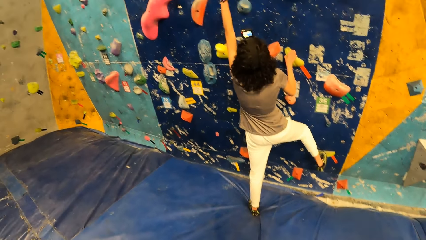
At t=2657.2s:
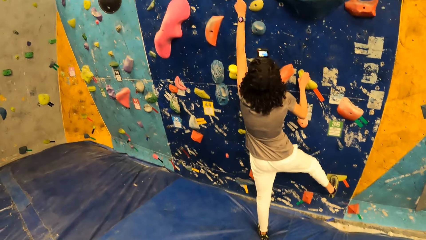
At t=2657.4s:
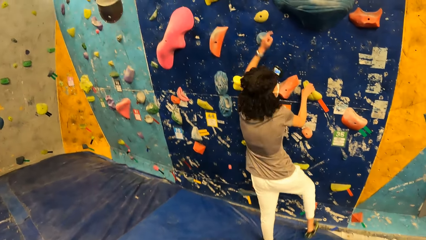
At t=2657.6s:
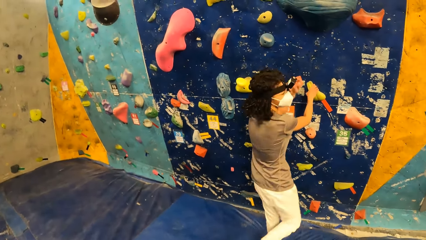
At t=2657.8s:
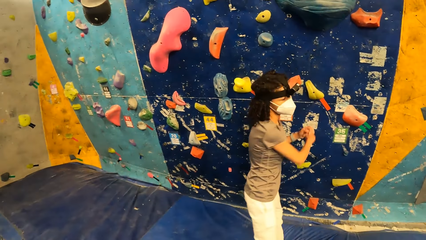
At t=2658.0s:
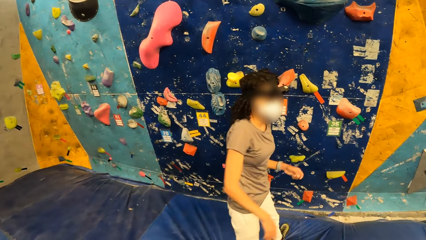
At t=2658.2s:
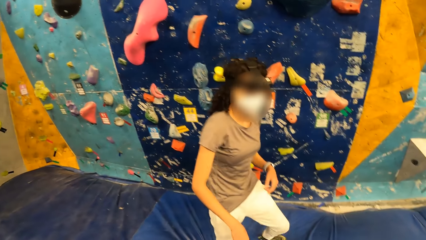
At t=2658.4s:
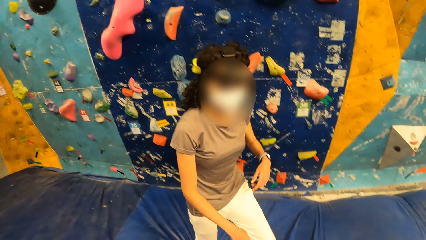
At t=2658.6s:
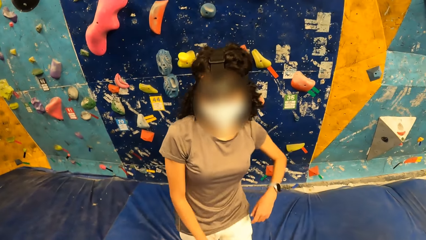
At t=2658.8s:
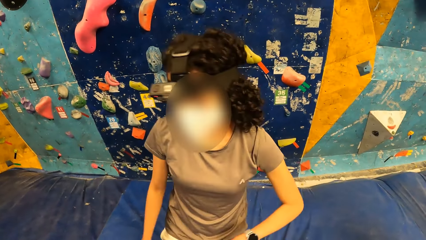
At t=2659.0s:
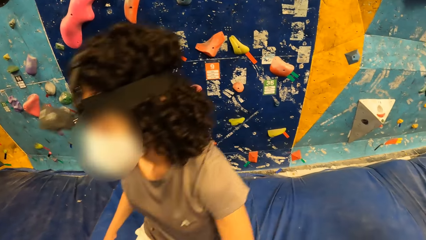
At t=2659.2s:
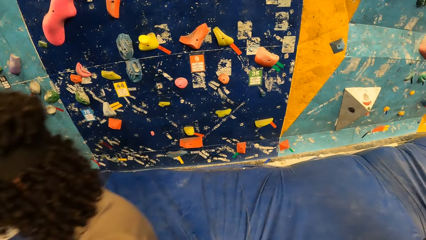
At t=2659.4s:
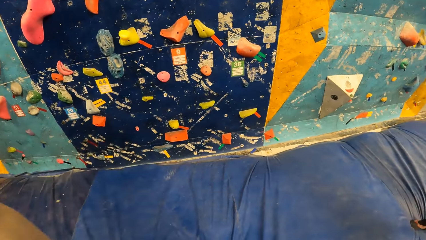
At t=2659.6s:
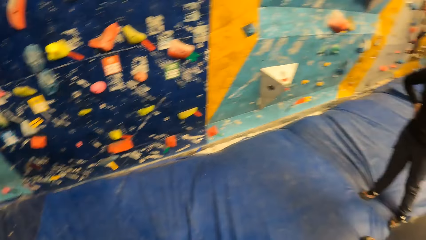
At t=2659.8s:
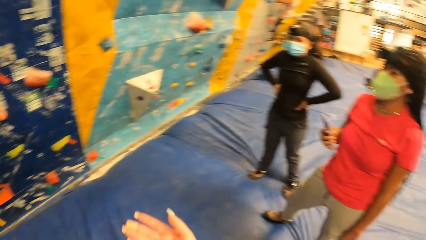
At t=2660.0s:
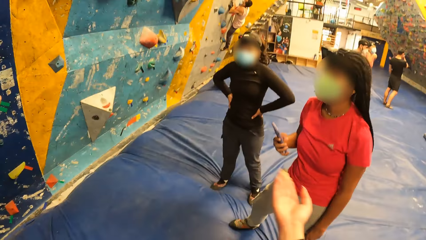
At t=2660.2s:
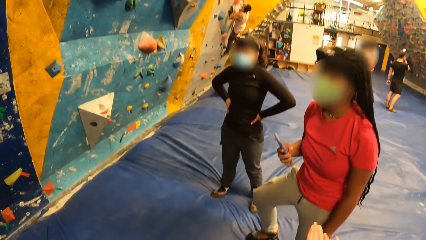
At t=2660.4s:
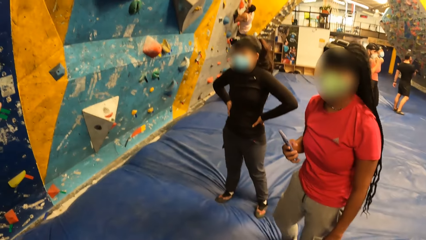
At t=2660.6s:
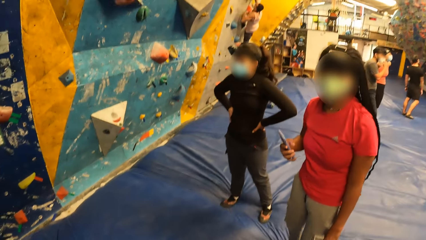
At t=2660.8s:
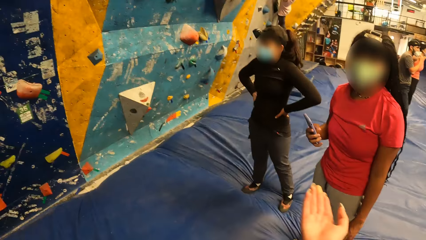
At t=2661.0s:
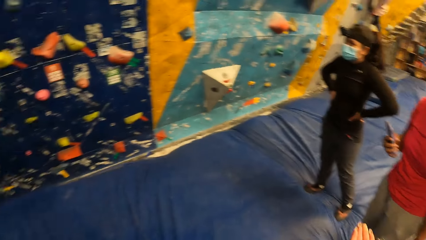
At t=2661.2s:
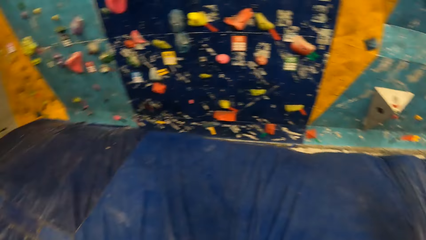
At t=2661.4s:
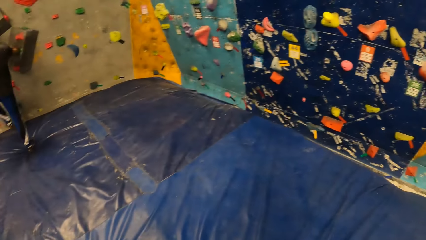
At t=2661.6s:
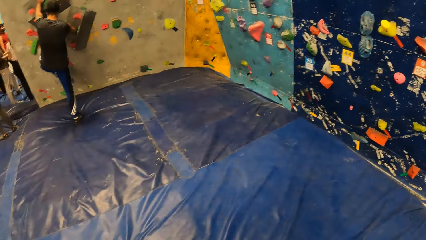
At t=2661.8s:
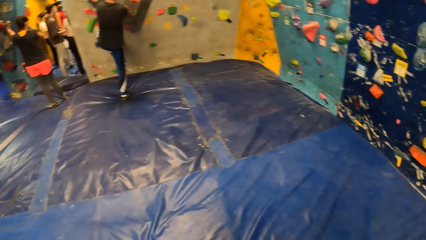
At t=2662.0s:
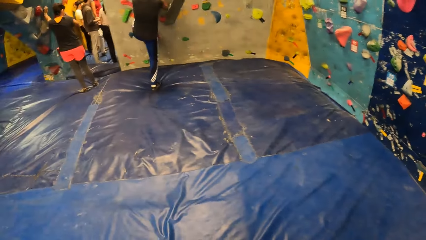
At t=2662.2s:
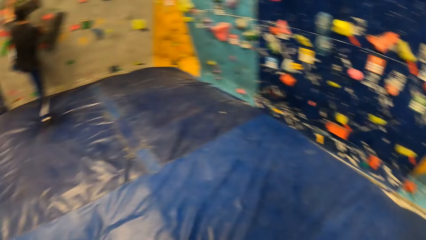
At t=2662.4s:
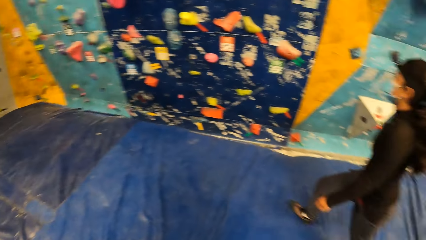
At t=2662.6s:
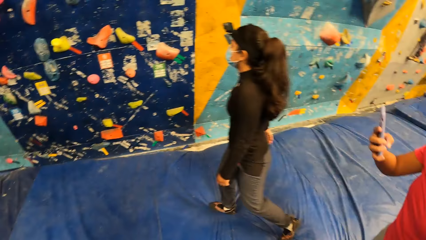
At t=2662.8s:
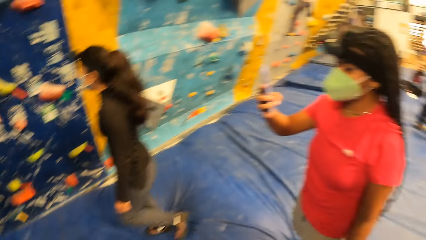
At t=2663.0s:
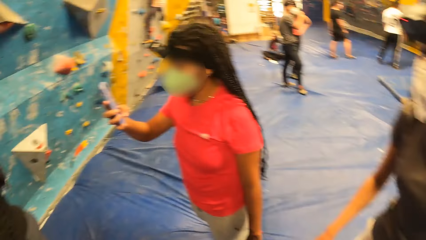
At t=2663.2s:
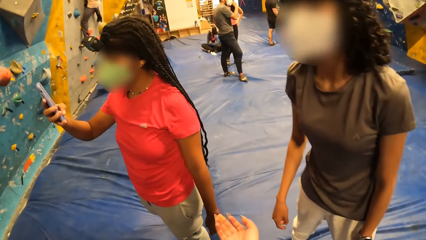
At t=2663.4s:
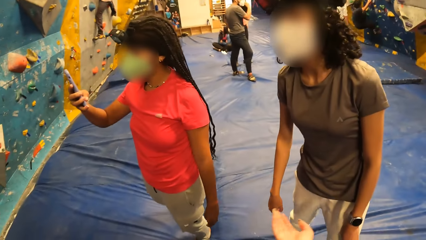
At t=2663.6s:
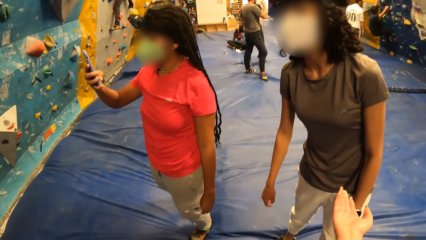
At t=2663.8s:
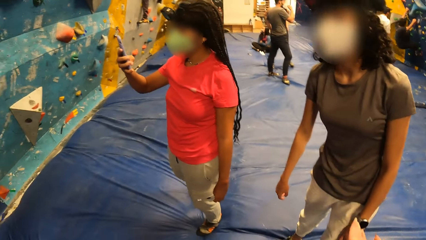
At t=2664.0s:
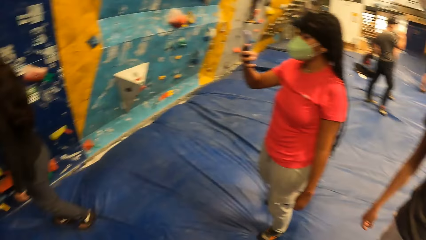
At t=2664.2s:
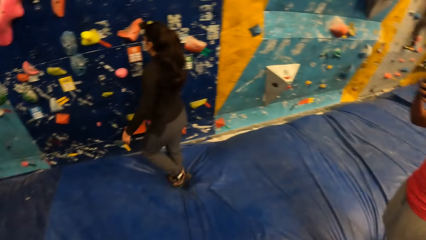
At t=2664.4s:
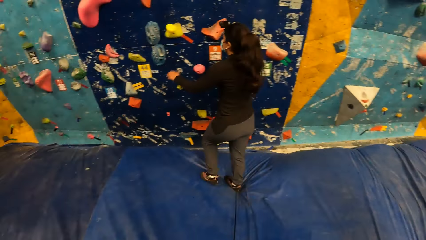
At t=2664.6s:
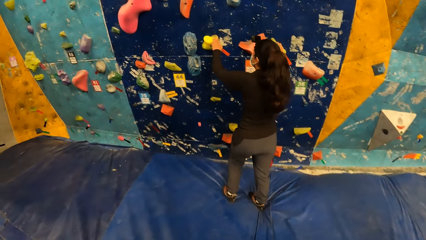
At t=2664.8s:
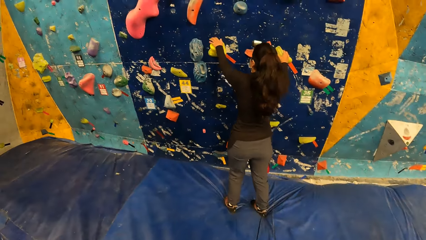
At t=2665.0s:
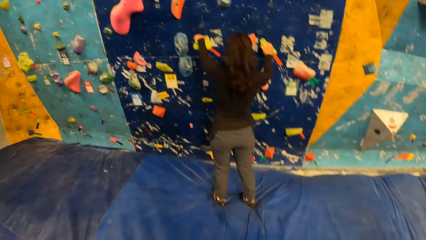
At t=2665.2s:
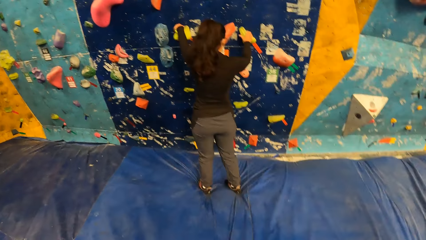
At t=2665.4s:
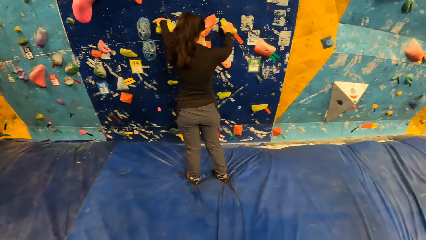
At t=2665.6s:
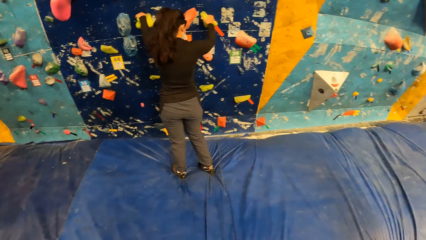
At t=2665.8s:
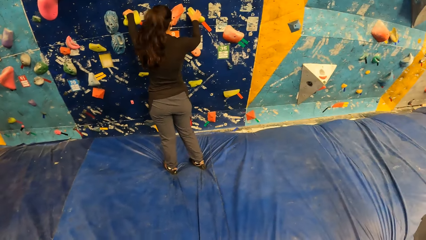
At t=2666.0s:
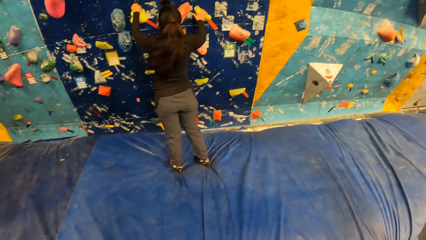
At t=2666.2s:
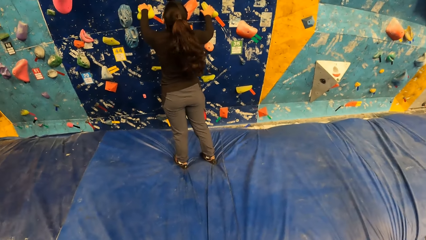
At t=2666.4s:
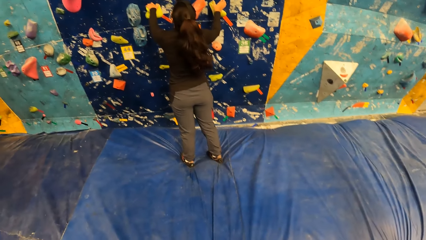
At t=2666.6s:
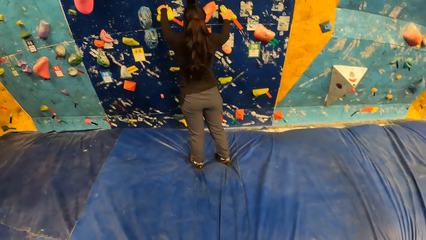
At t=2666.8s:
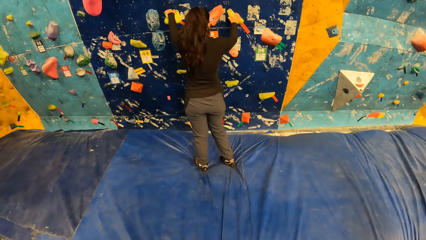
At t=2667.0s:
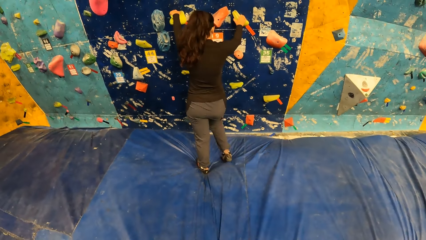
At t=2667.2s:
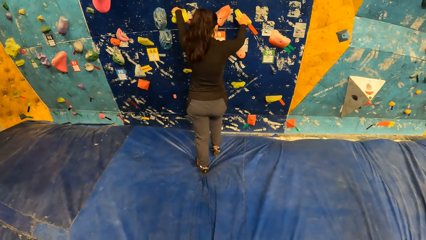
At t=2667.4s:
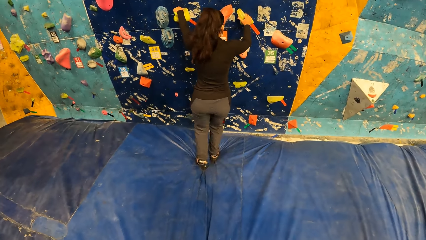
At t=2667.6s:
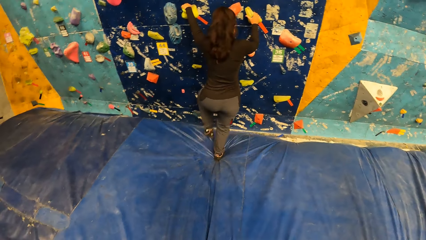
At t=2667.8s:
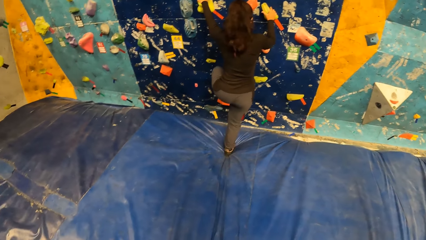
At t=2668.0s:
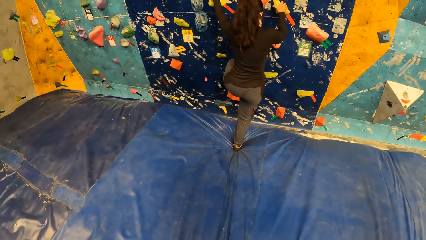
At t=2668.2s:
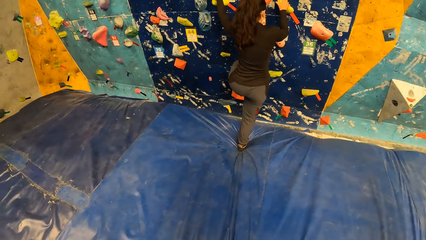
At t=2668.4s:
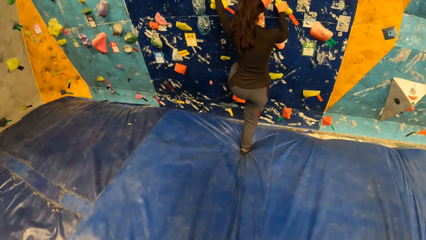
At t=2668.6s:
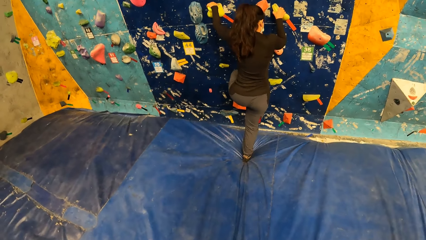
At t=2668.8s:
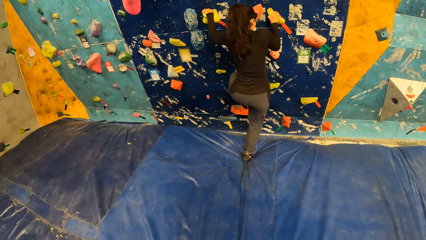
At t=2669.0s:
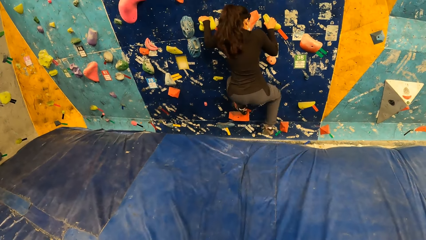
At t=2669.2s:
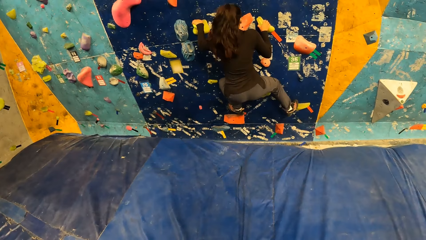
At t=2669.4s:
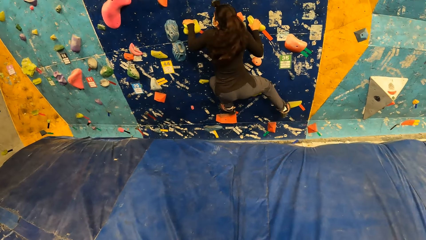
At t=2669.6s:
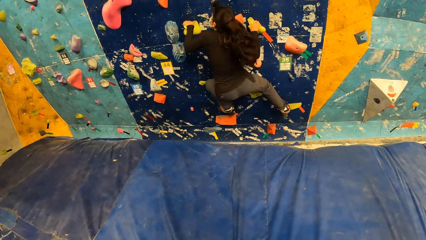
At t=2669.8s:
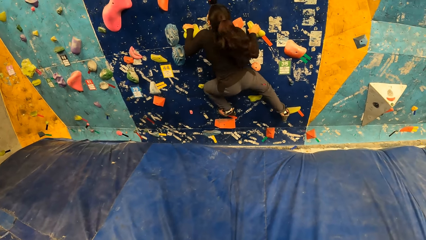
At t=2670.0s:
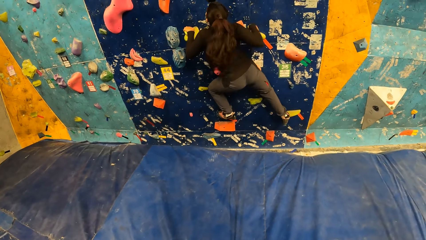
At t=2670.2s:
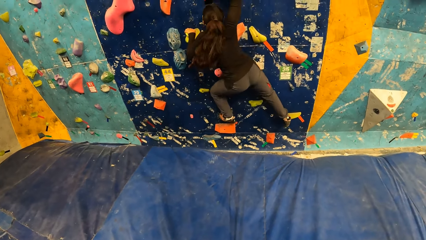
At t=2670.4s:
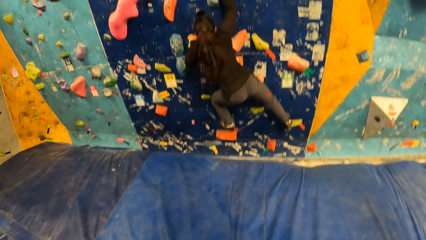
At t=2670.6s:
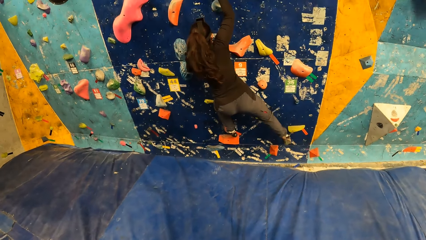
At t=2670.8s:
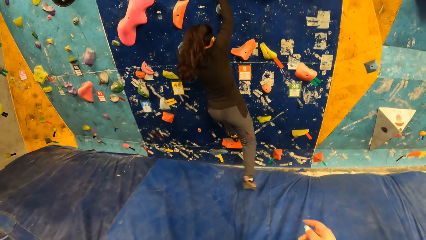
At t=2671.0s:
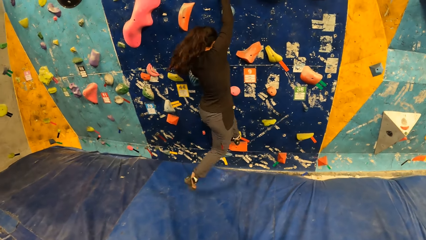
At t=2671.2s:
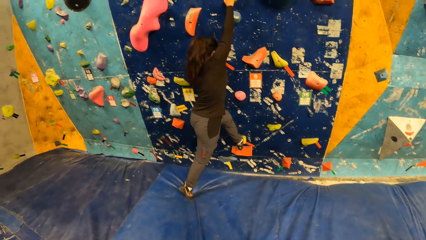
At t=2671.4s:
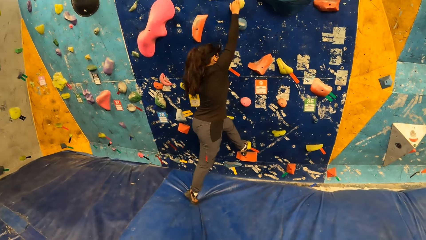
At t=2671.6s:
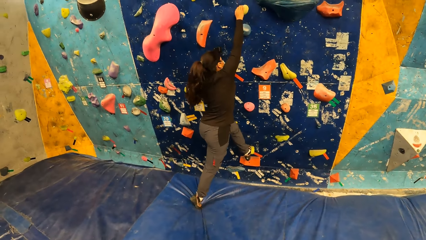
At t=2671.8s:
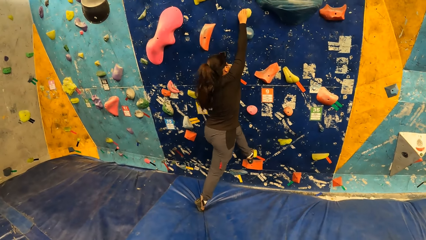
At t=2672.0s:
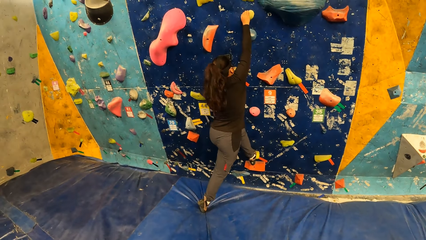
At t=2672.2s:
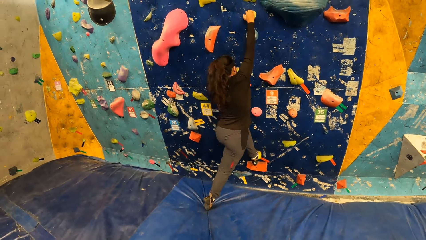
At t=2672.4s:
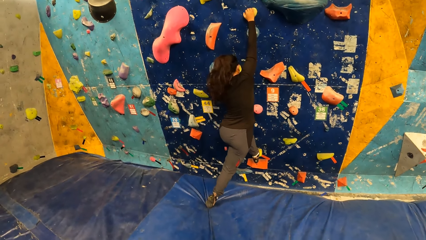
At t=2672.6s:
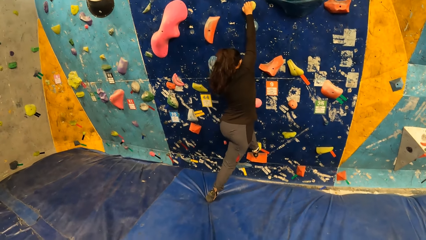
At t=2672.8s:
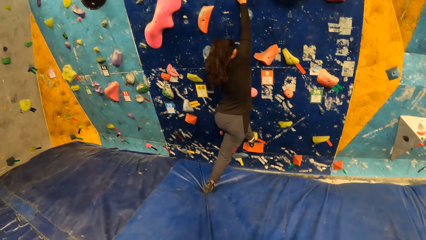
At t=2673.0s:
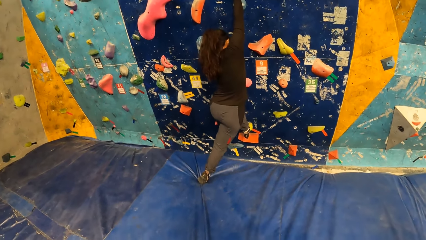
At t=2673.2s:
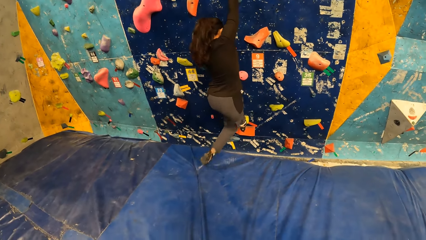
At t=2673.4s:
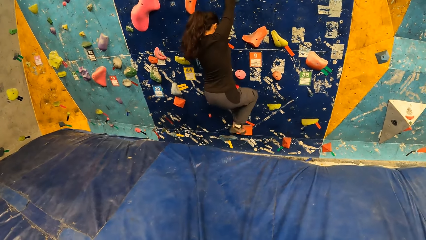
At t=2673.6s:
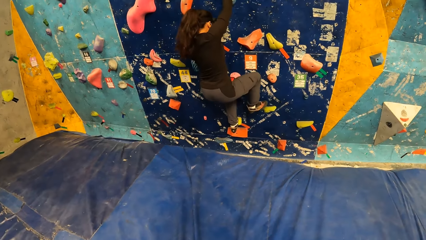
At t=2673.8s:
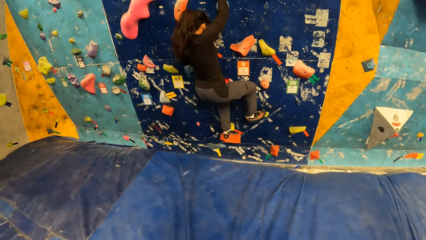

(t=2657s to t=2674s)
A woman leaves the wall. A girl walks around the room. Another woman moves to the wall. Another girl walks around. The second woman puts her hands on climbing holds on the wall. A man looks around. The second woman climbs the wall with her hands.
